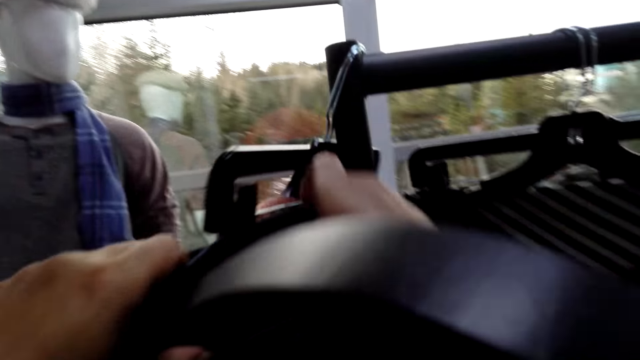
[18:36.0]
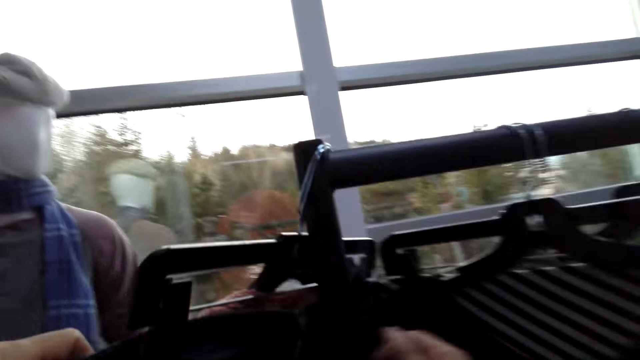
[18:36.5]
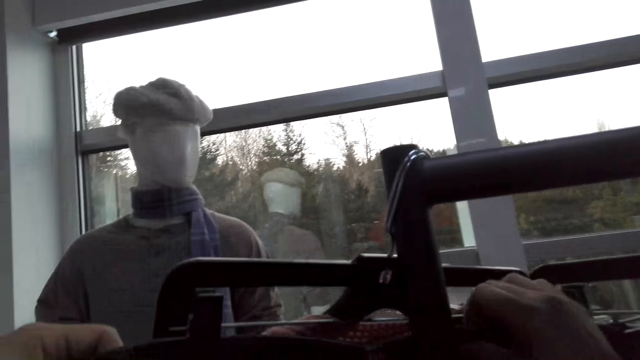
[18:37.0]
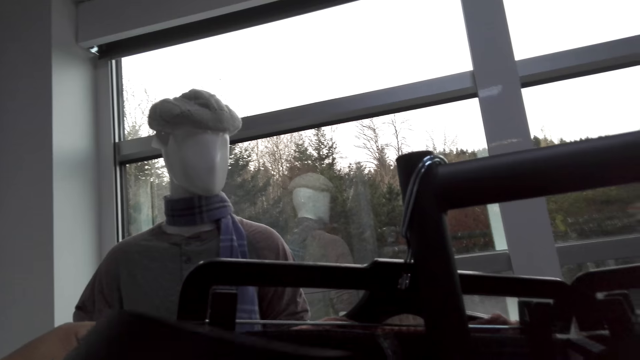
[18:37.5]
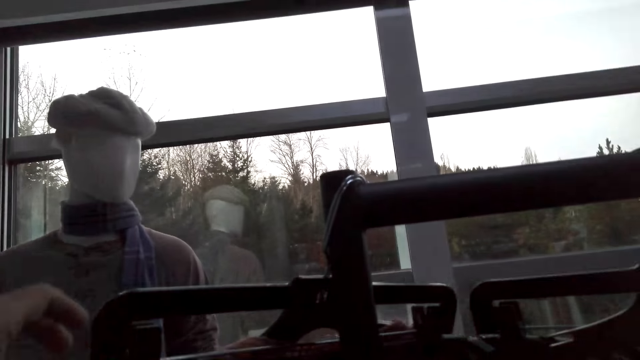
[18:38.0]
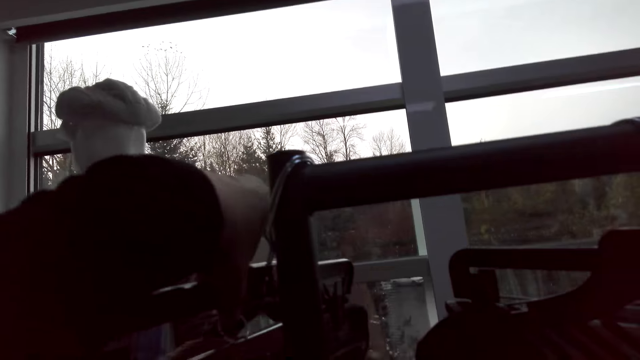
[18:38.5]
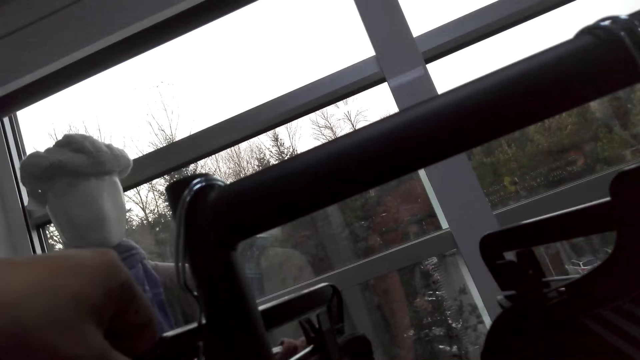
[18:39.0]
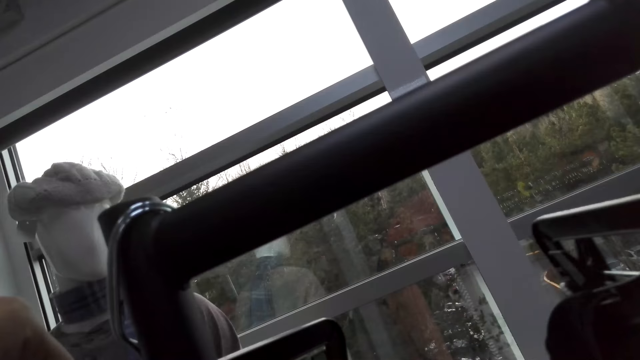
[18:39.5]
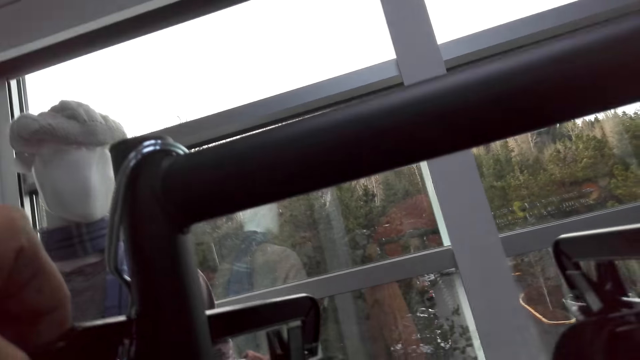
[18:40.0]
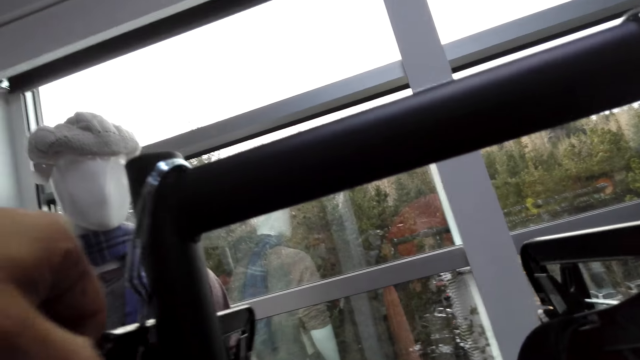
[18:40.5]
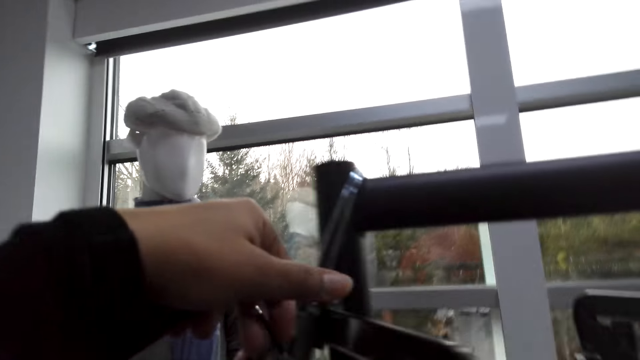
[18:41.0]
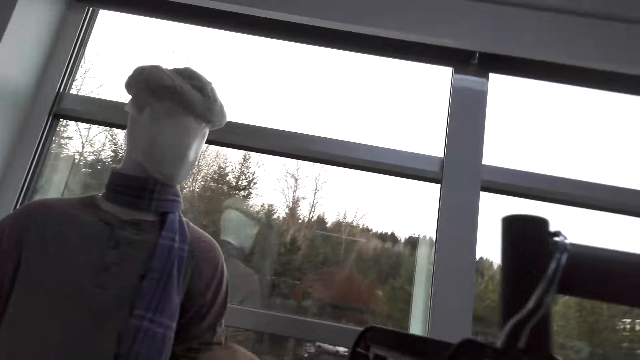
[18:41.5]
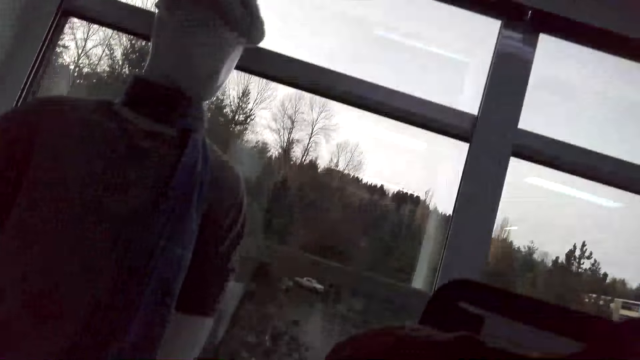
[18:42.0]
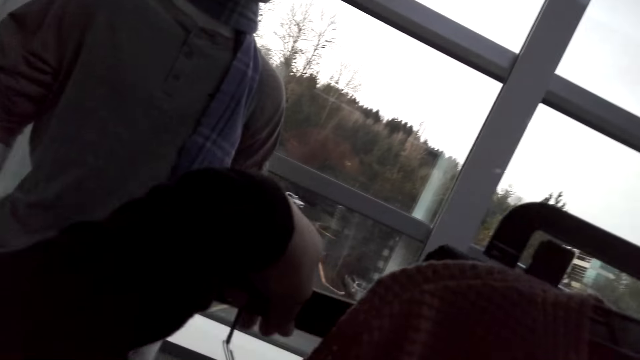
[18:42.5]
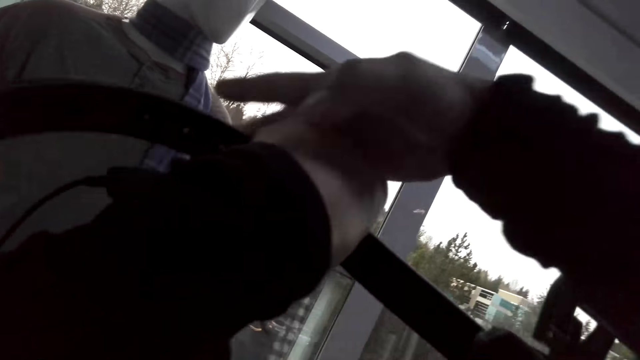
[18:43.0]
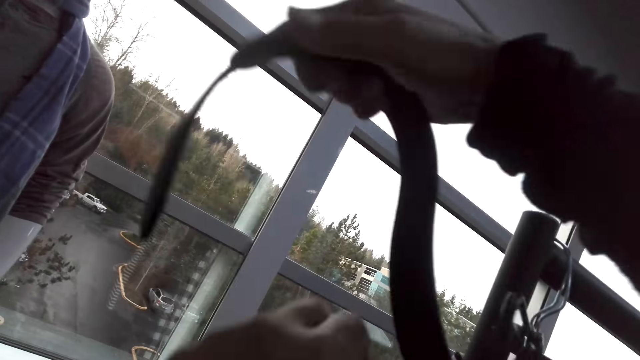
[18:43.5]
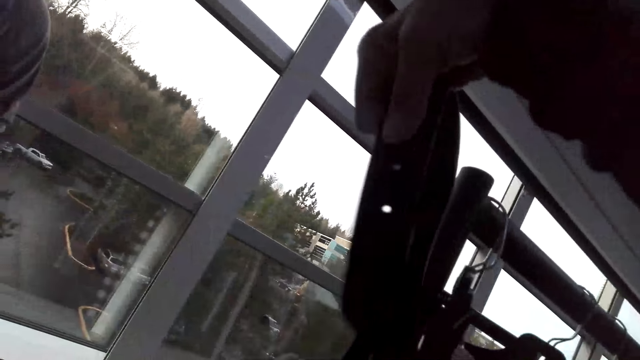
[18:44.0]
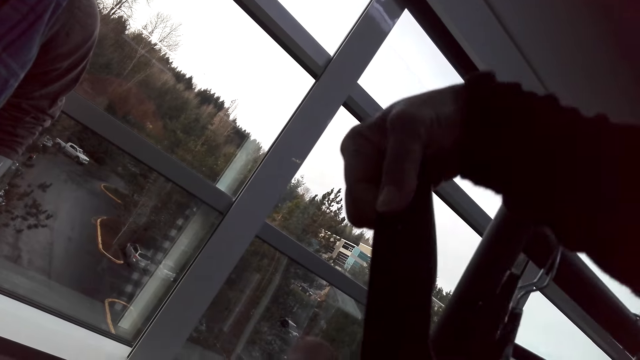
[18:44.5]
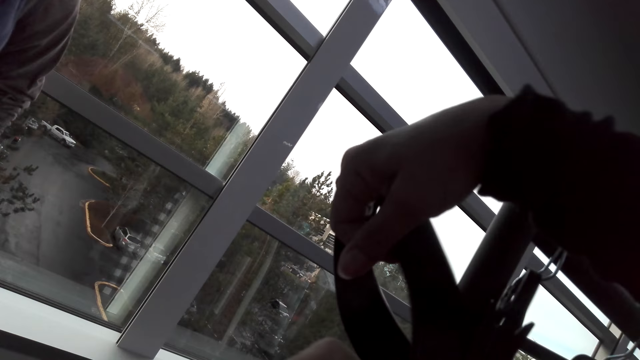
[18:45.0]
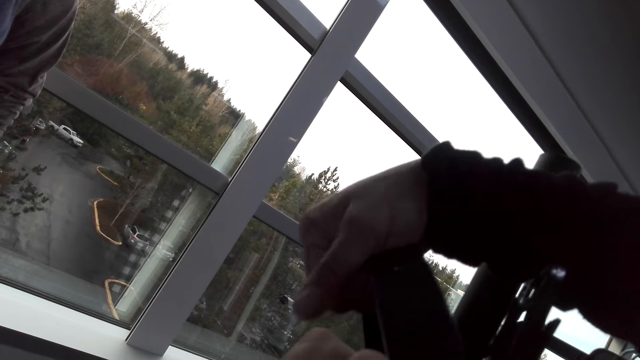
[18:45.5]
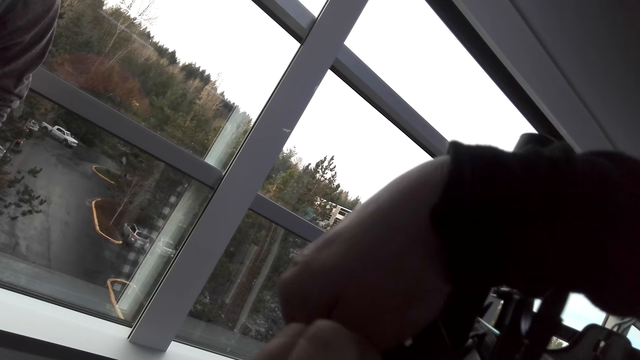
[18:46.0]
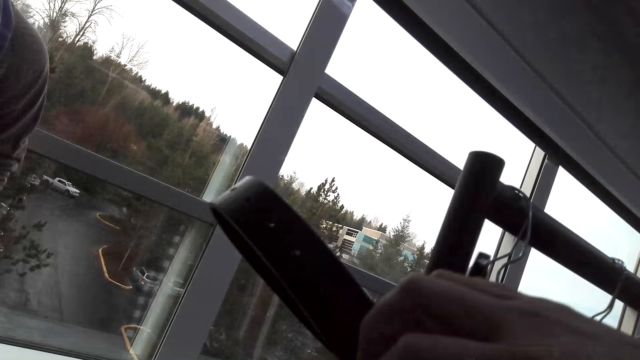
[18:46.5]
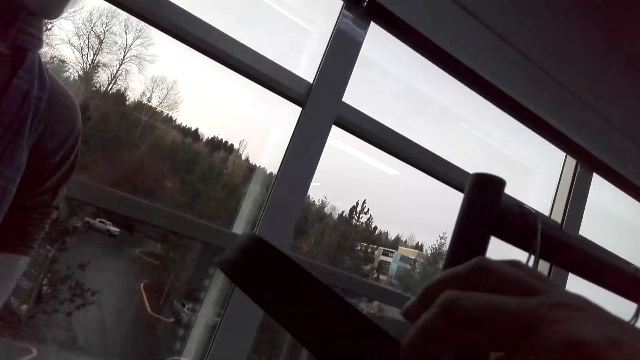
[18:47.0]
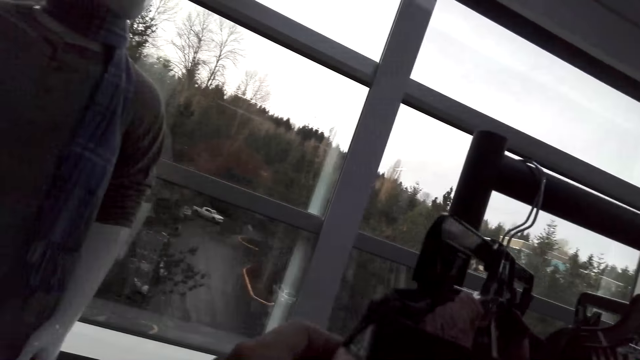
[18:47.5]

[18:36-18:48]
The camera wearer holds clothes on the hanging line. They lift up a belt.

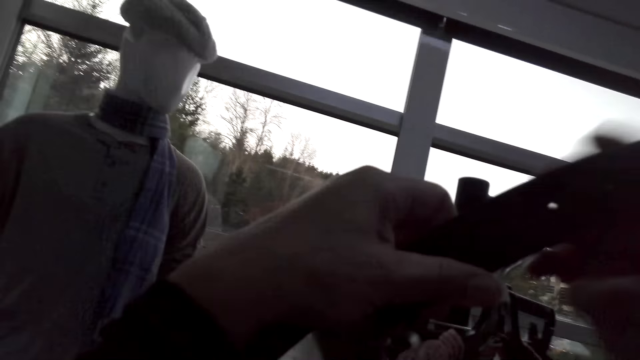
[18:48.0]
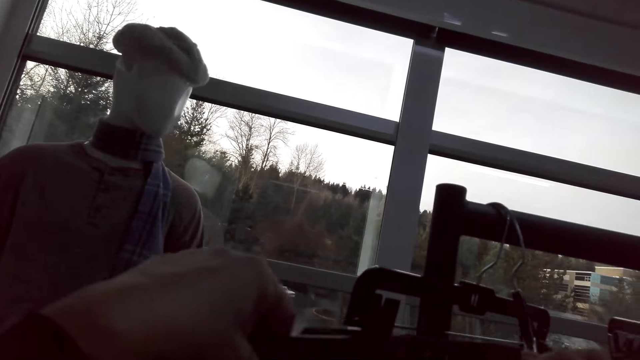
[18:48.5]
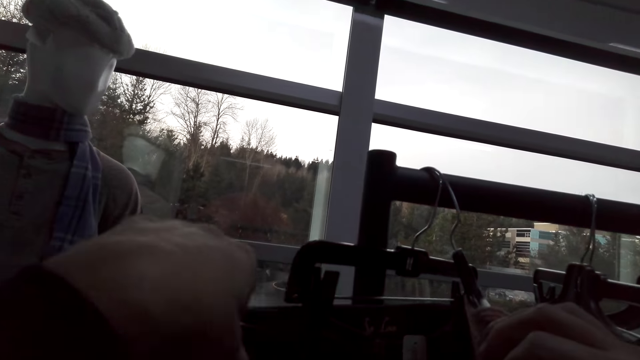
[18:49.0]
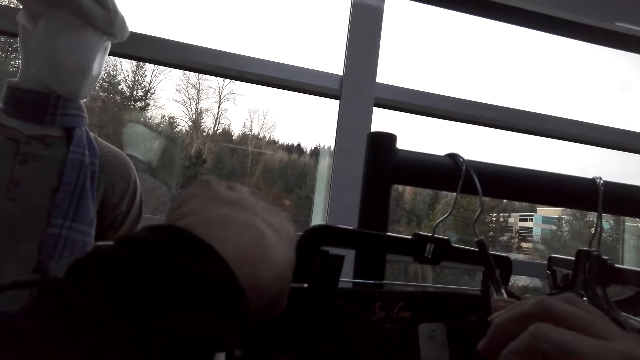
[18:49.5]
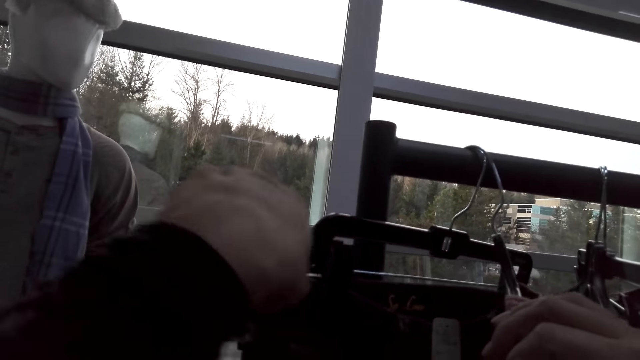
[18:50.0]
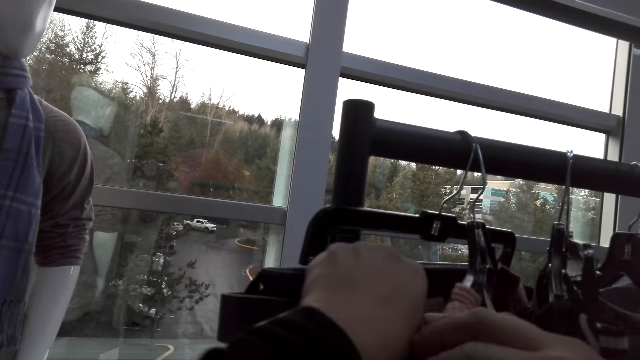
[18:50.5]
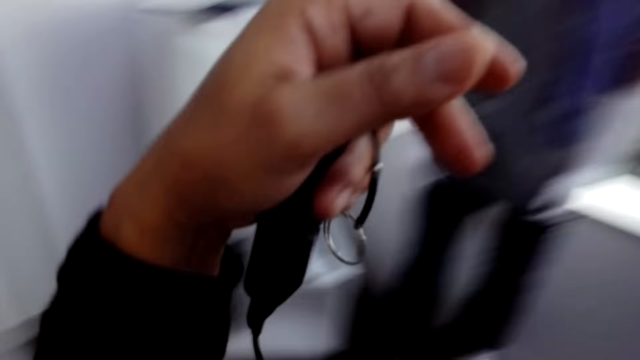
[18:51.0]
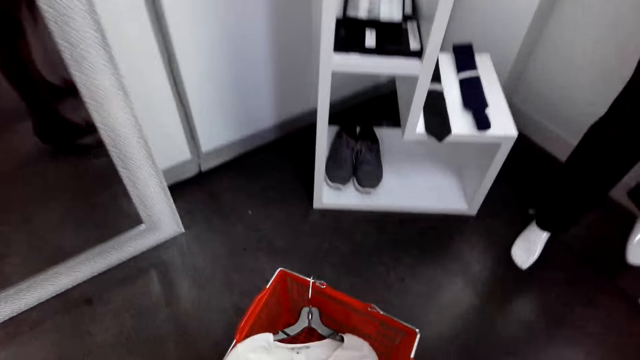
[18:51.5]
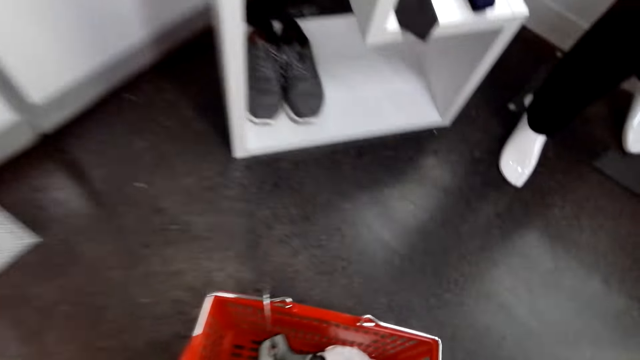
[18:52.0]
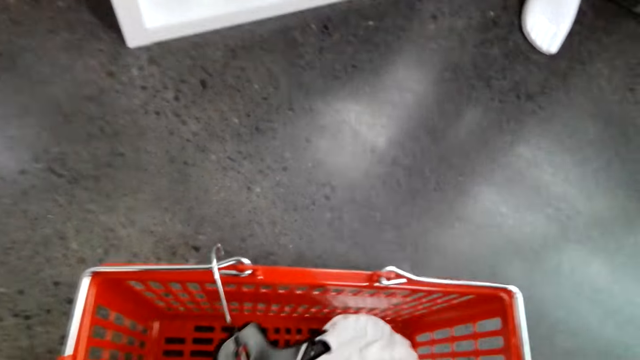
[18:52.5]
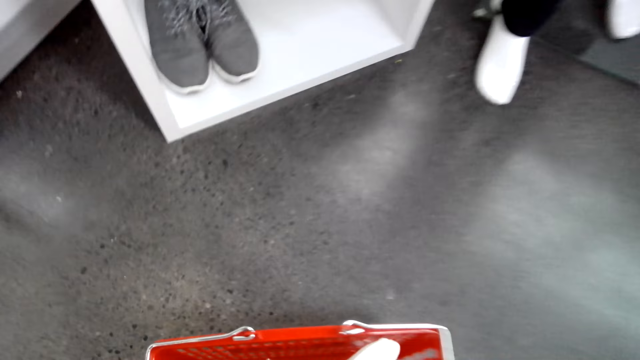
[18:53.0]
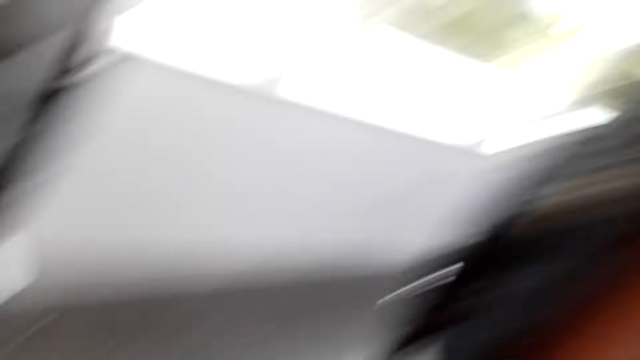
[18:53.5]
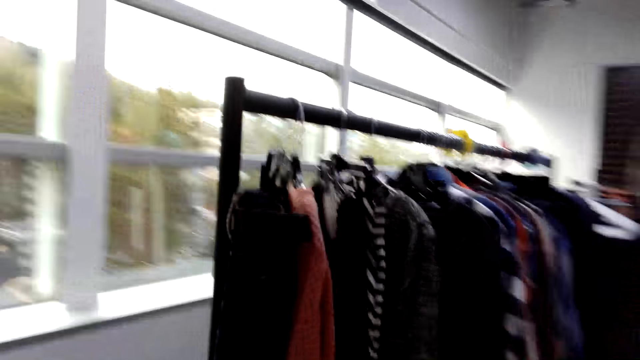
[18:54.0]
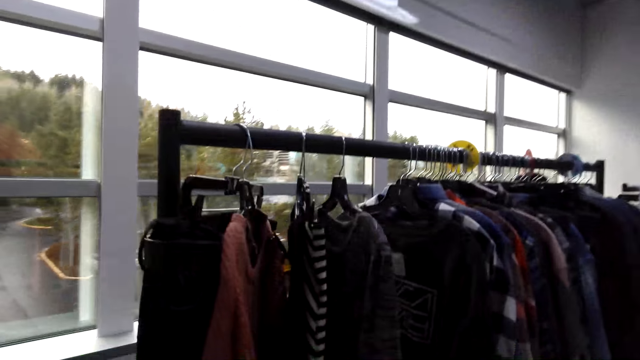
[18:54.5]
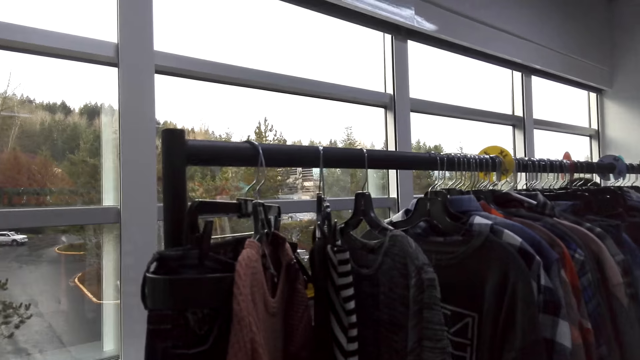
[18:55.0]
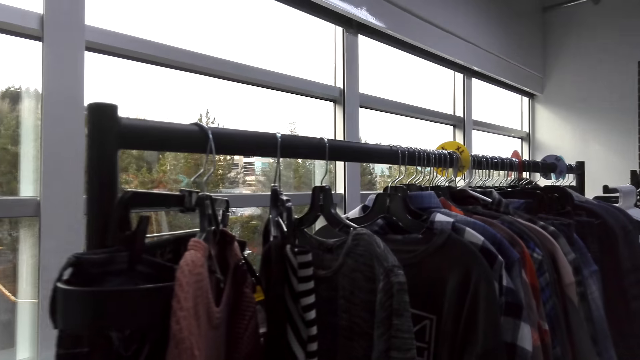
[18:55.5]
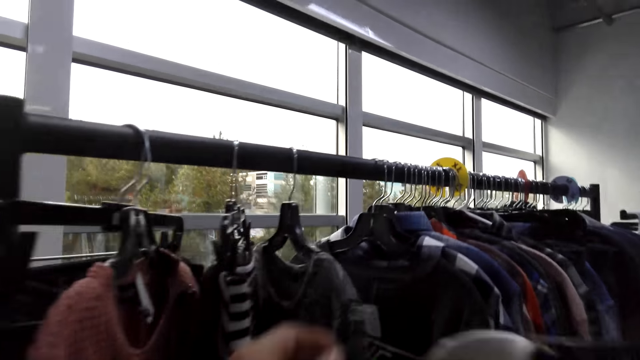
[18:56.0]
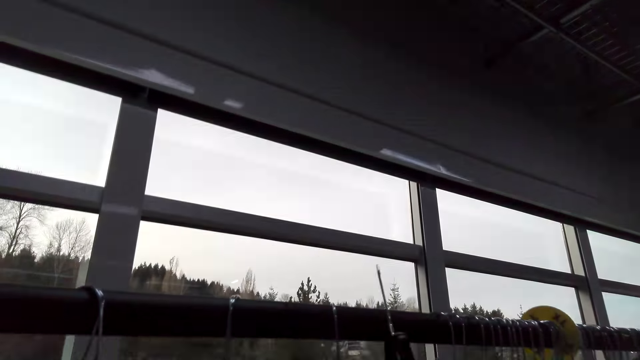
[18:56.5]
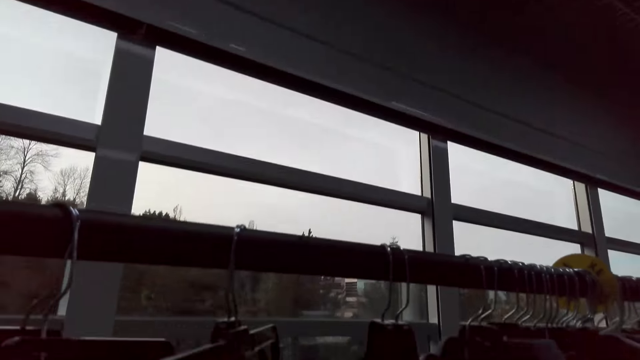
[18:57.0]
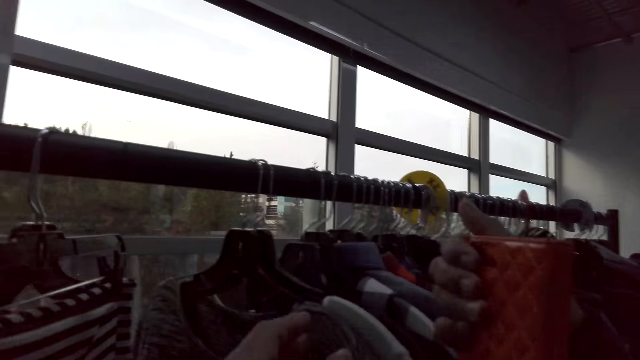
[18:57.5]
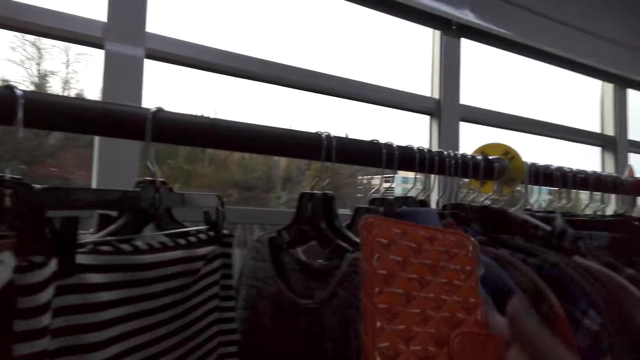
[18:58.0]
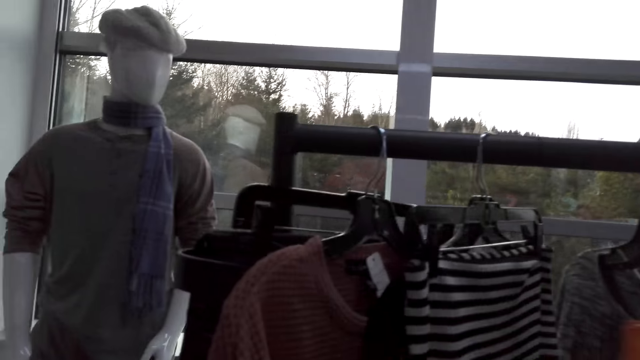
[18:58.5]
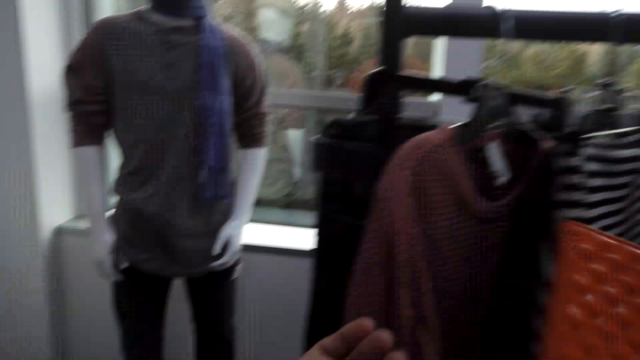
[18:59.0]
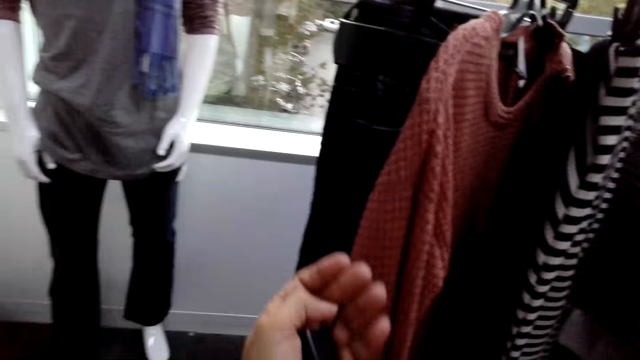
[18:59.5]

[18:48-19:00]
The camera wearer tucks the belt in the trouser. They pick clothes in a shopping basket and pick a bucket from the floor. They hang the clothes on a hanger stand, hold a purse with a hand, and move a hand.
